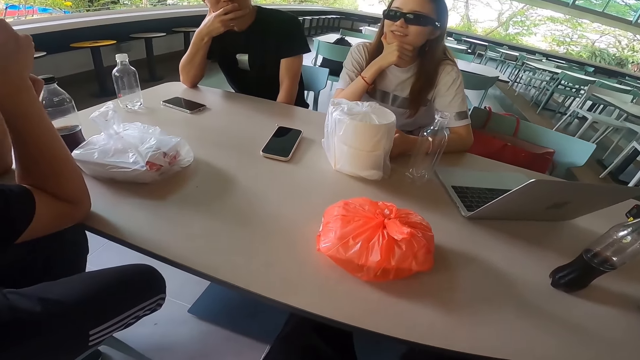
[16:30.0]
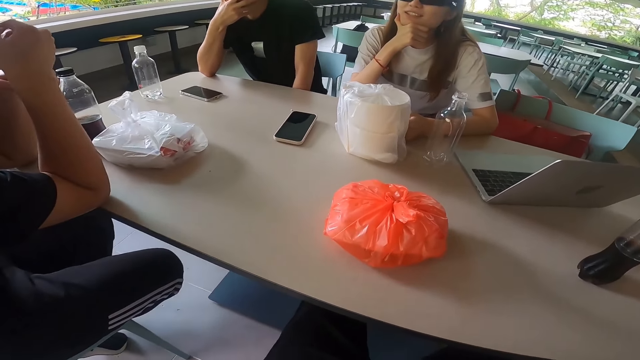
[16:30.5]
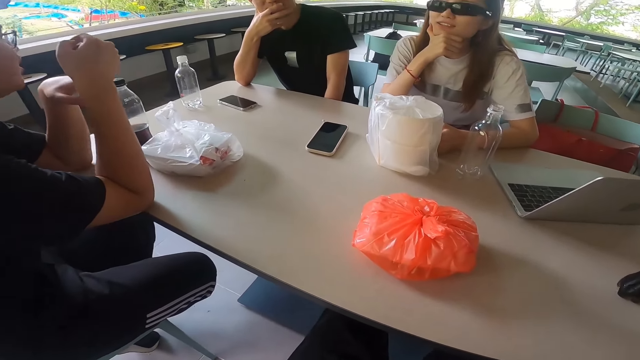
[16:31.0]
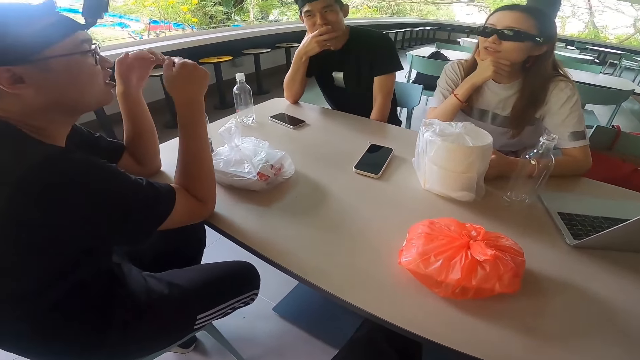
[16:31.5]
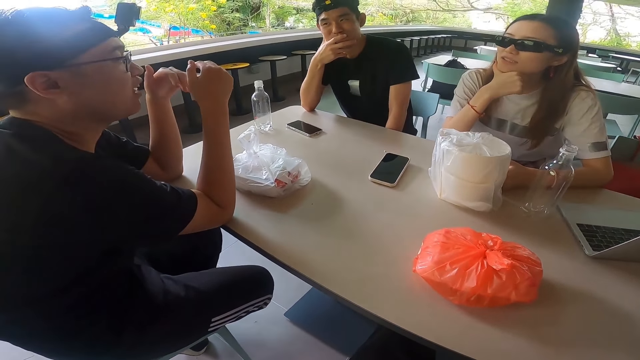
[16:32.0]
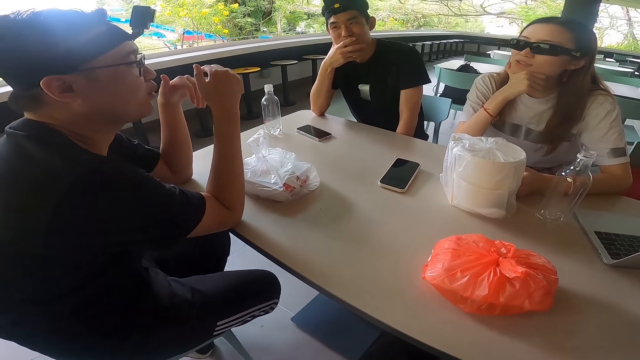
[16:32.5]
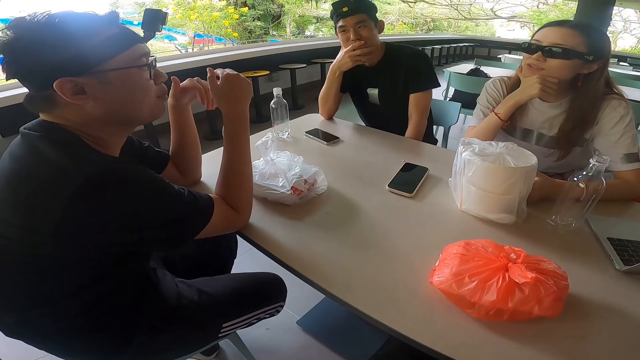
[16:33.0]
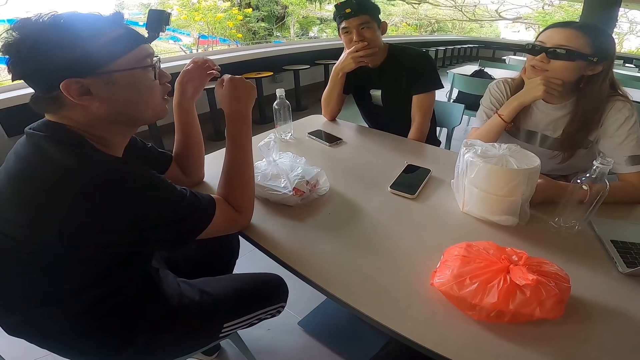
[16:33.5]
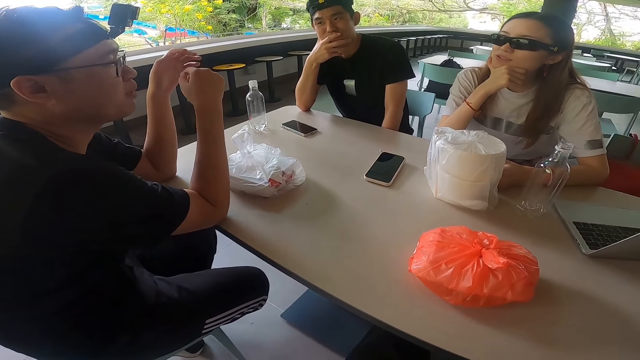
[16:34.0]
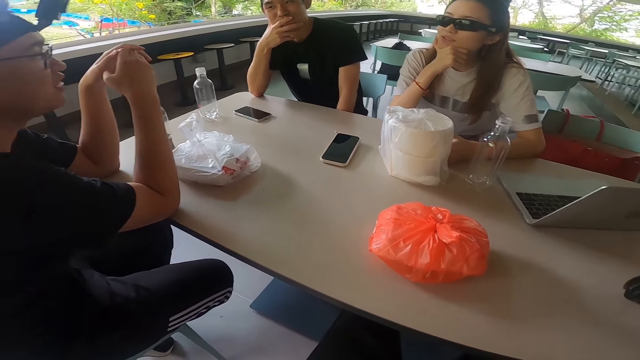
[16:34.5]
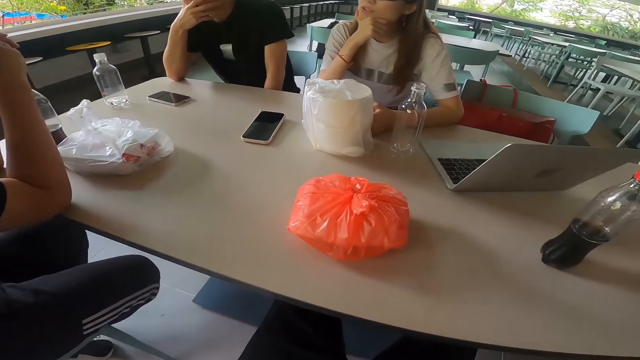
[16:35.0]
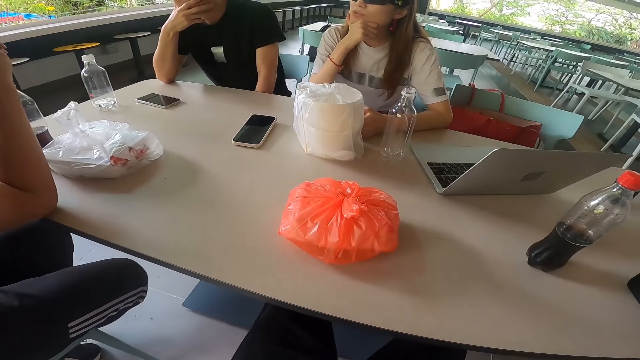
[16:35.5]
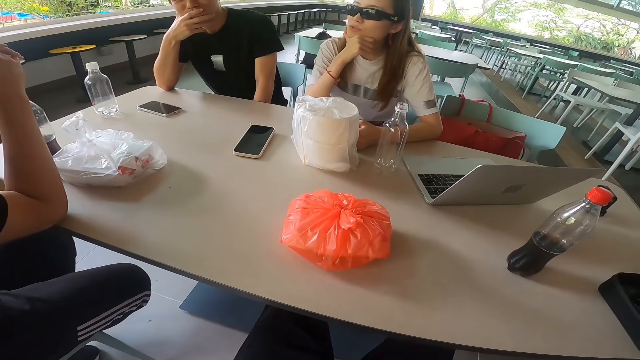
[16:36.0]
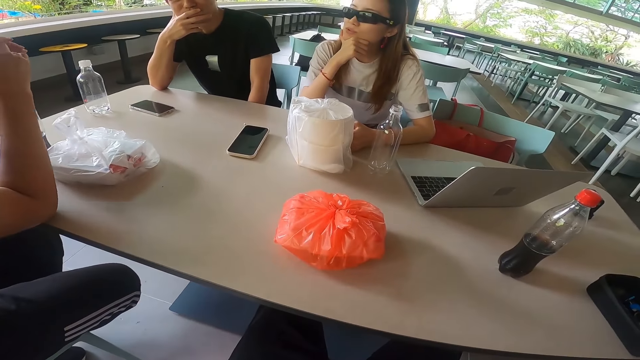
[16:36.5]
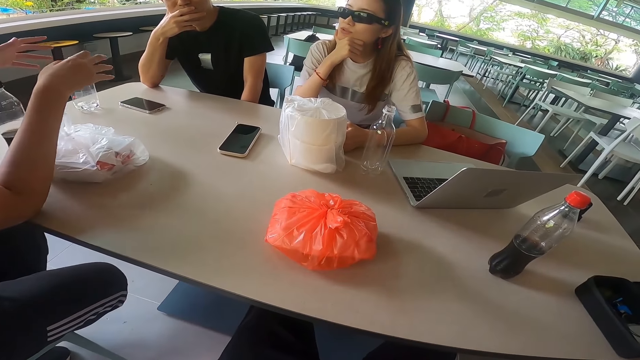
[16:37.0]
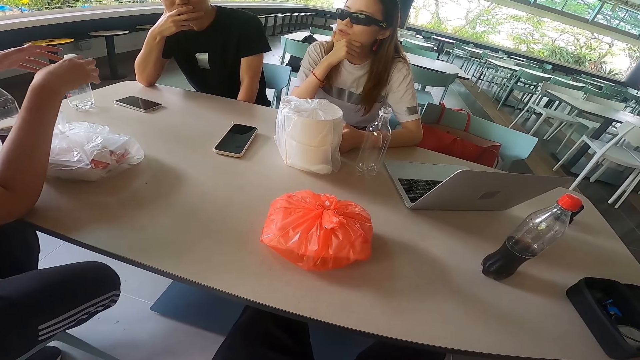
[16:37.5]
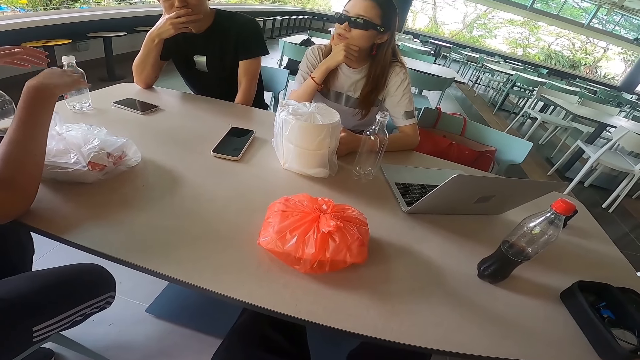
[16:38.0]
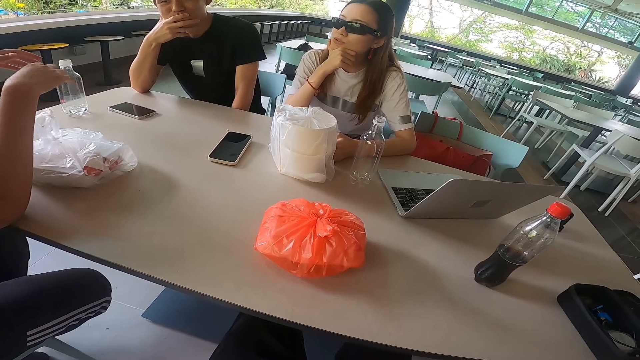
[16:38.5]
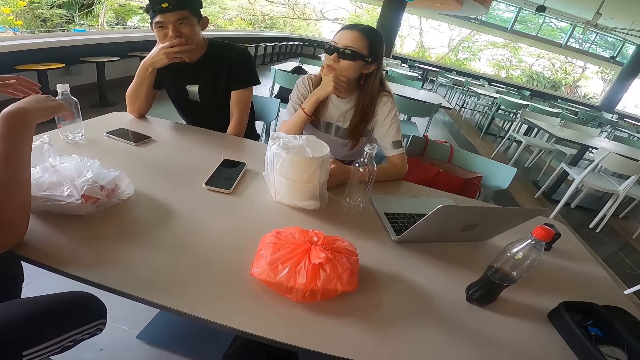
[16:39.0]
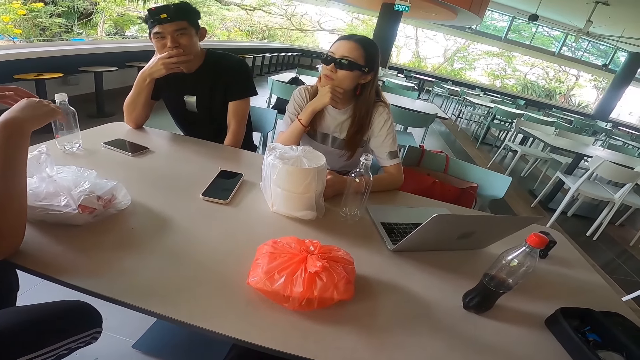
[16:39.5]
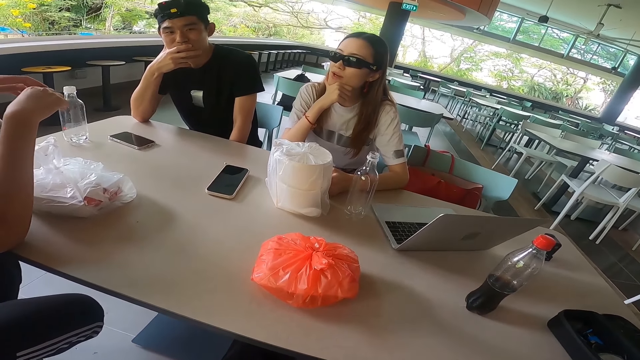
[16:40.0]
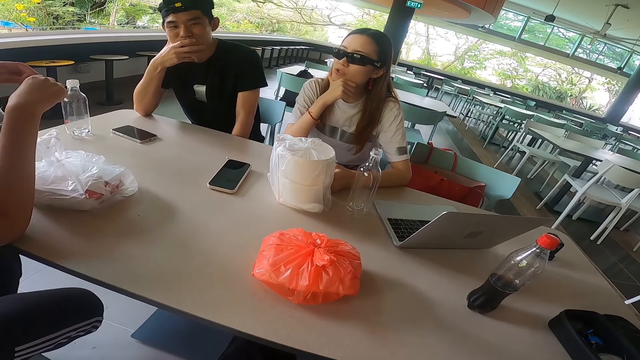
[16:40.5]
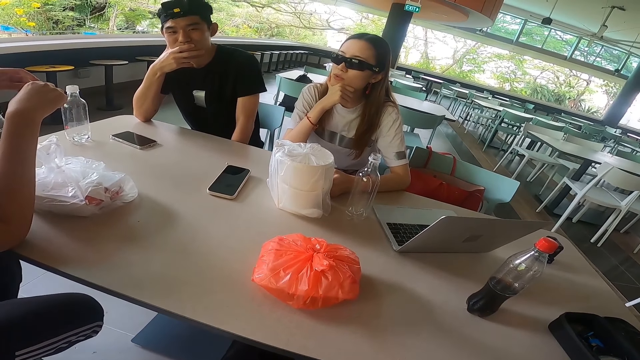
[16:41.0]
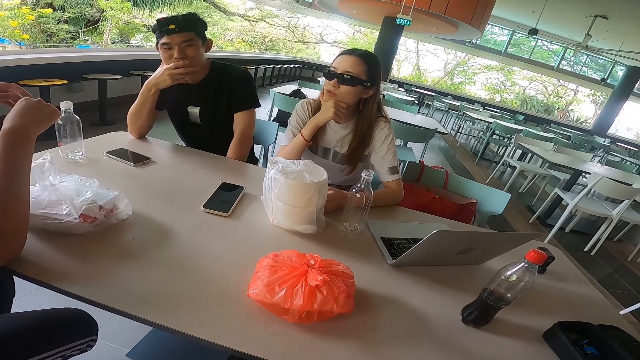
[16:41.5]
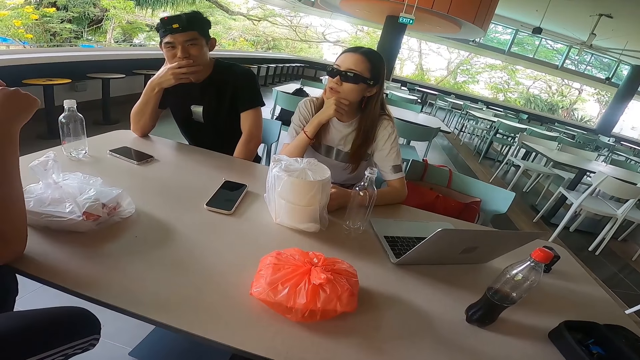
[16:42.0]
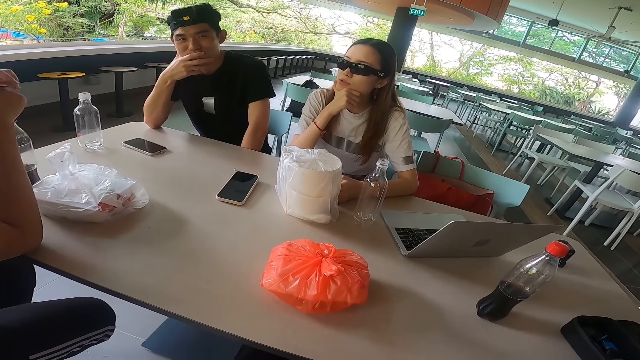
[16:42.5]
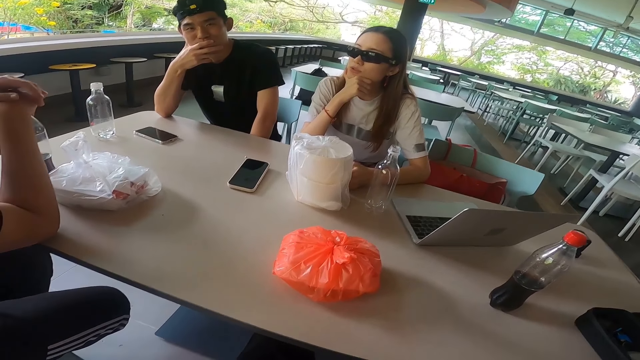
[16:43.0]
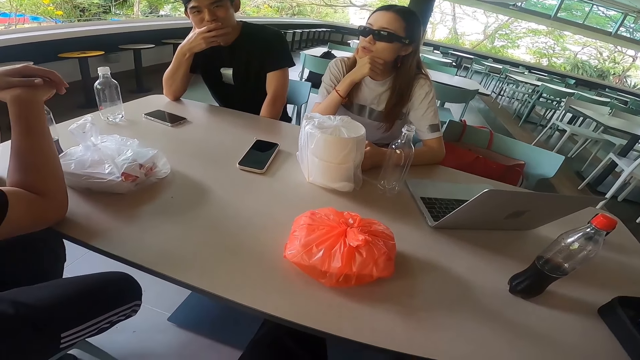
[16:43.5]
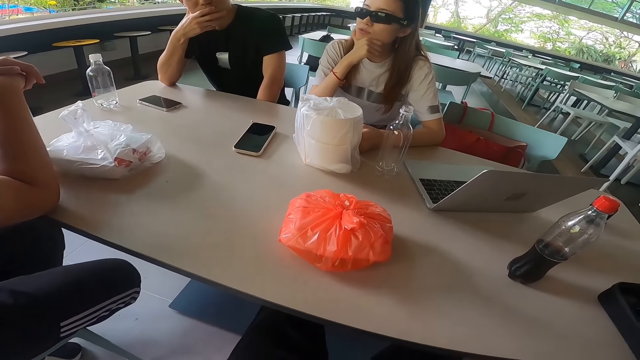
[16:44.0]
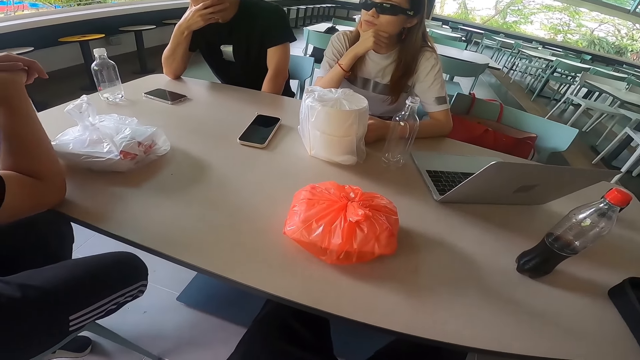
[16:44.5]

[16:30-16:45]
A man answers a woman. The woman answers the man. The man answers the woman. The woman answers the man.

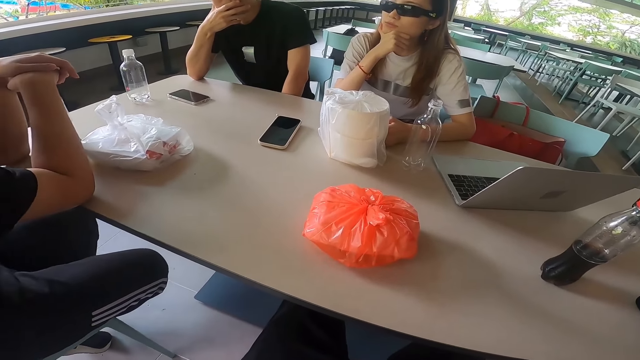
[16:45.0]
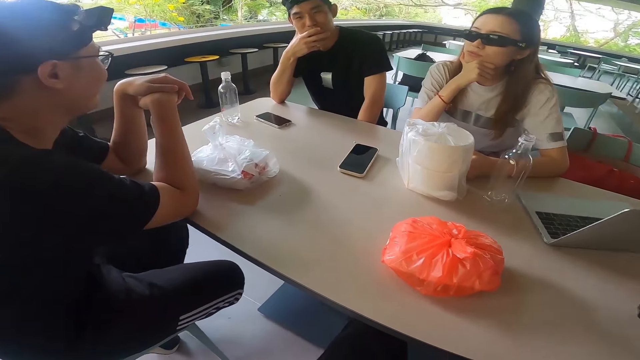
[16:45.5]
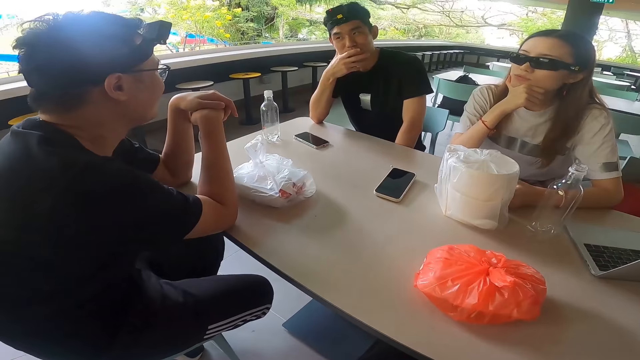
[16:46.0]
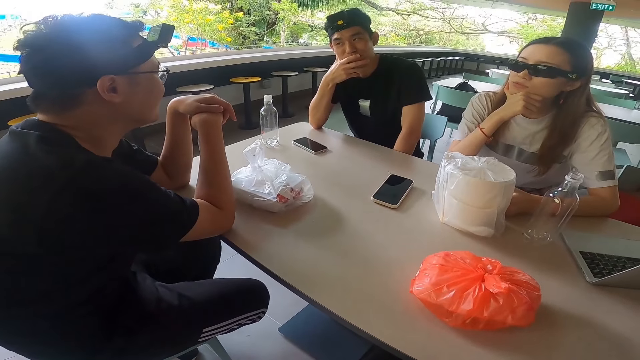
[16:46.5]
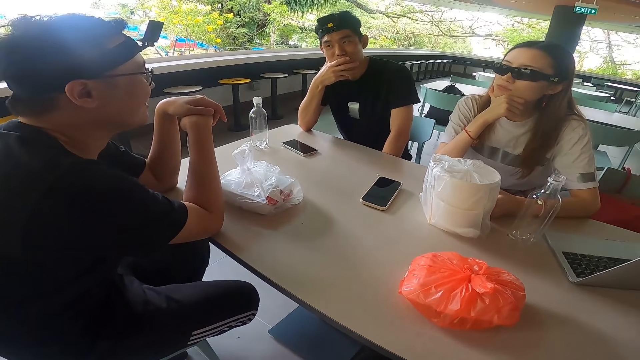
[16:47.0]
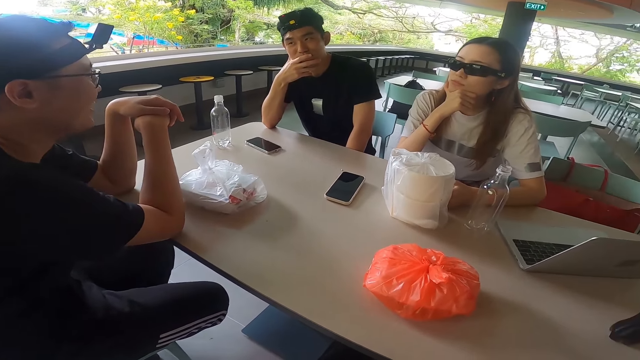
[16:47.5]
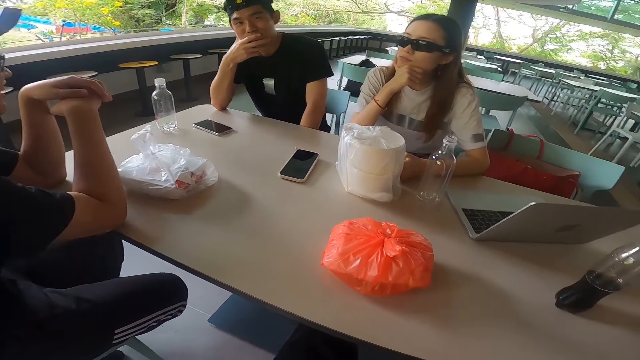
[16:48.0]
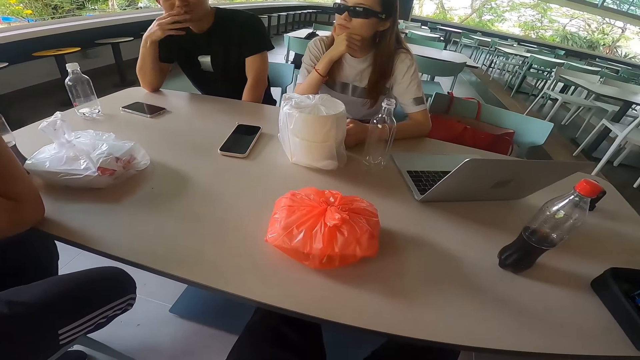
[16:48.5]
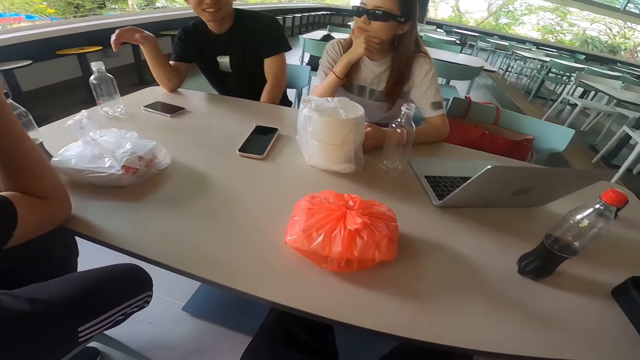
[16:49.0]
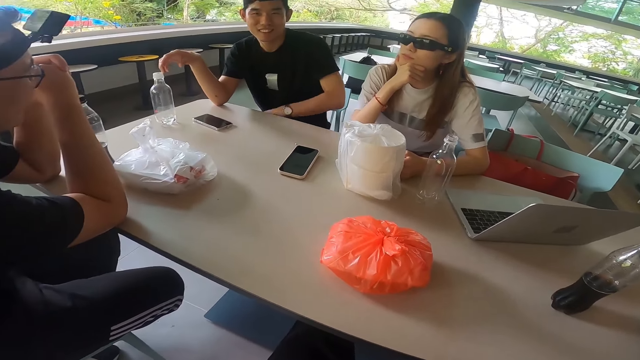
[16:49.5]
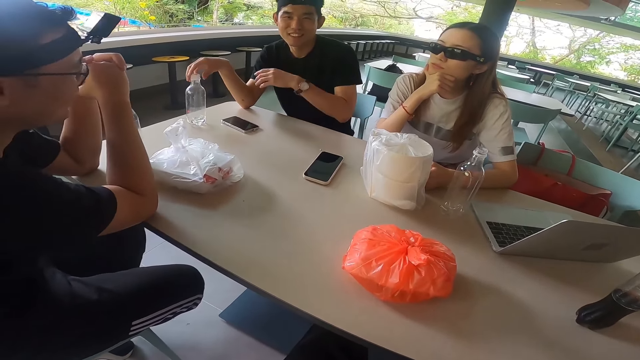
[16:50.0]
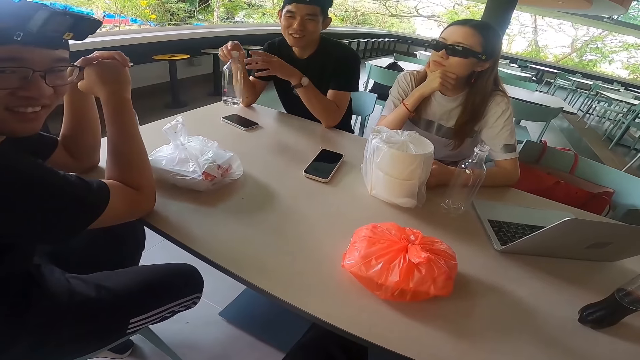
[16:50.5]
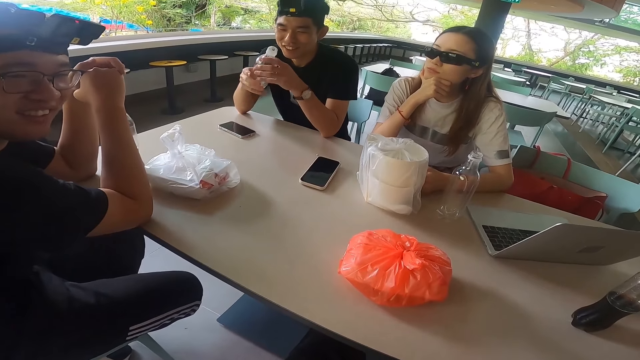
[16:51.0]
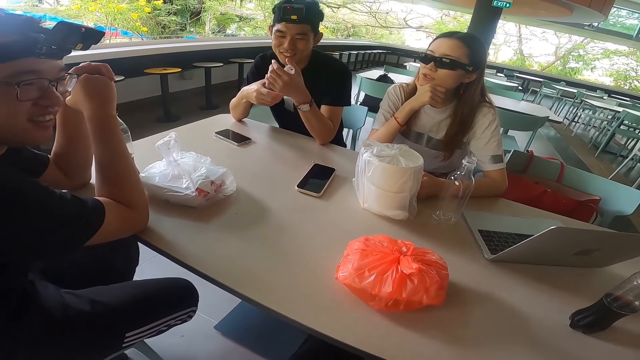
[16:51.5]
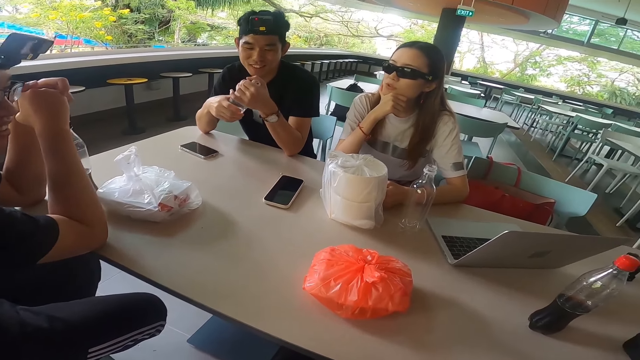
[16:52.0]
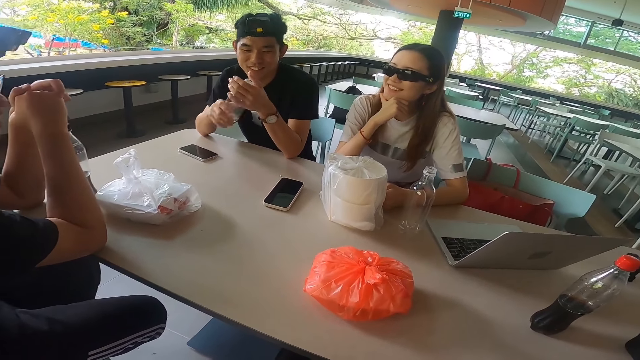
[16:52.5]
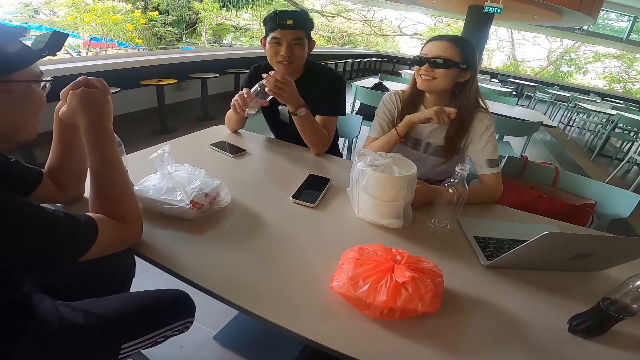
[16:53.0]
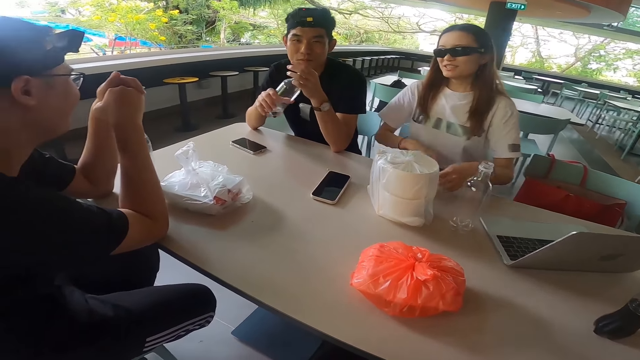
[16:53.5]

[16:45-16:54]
A man picks up a bottle and opens the bottle.
